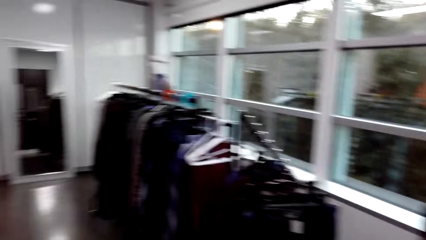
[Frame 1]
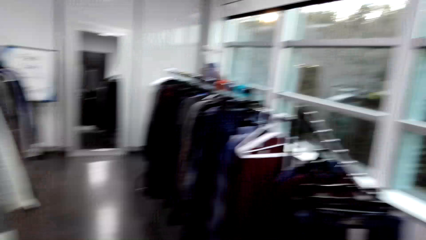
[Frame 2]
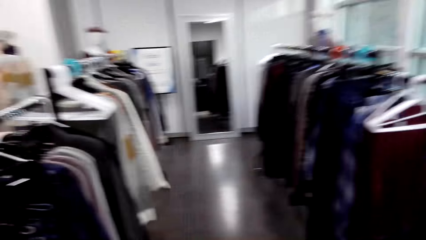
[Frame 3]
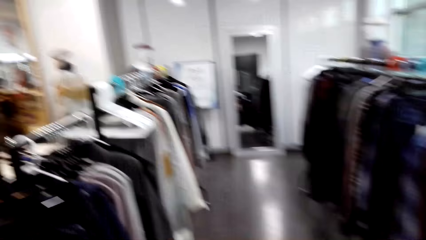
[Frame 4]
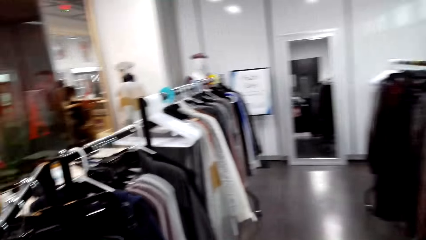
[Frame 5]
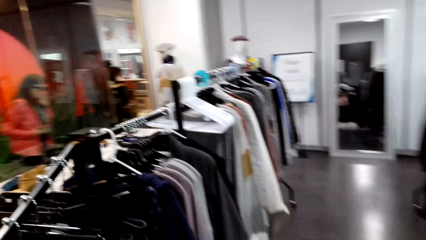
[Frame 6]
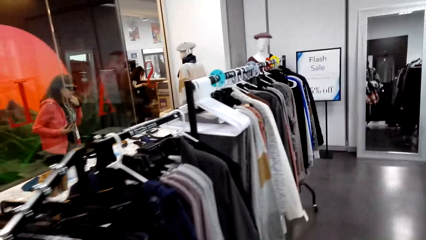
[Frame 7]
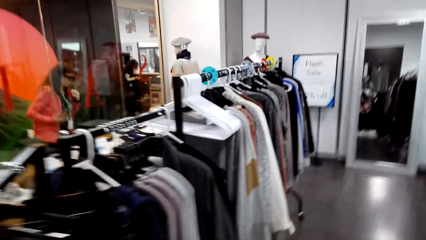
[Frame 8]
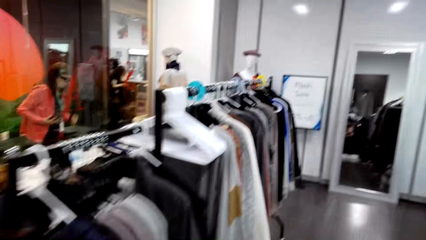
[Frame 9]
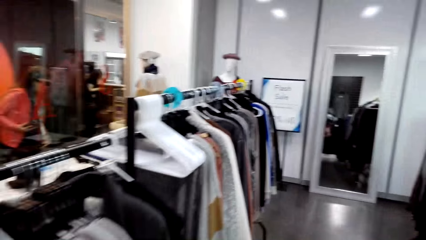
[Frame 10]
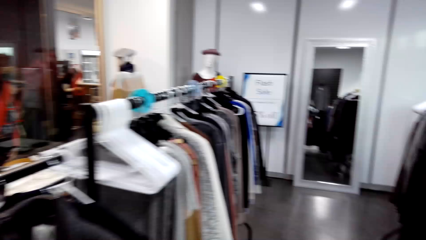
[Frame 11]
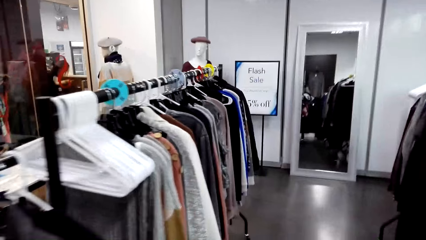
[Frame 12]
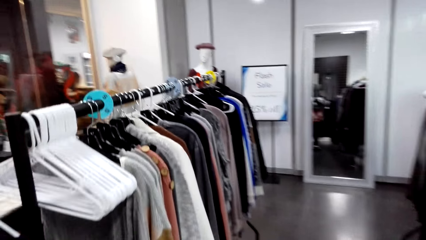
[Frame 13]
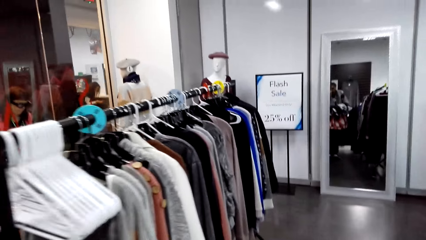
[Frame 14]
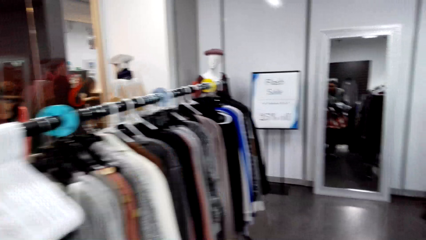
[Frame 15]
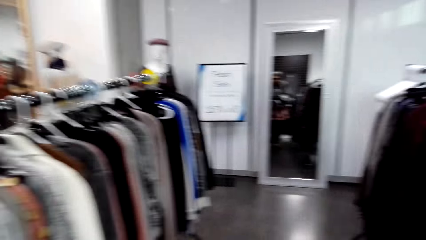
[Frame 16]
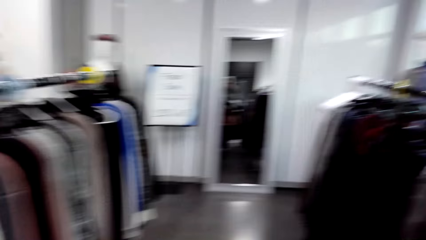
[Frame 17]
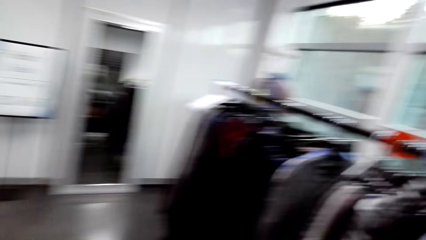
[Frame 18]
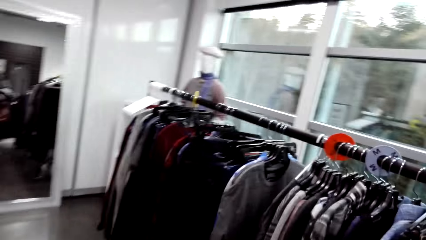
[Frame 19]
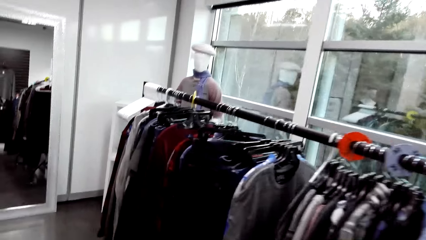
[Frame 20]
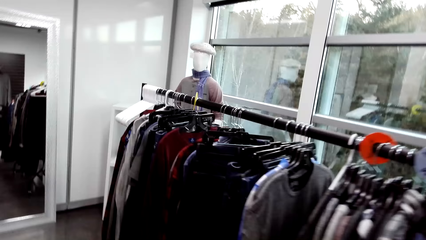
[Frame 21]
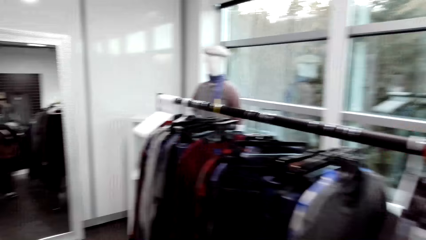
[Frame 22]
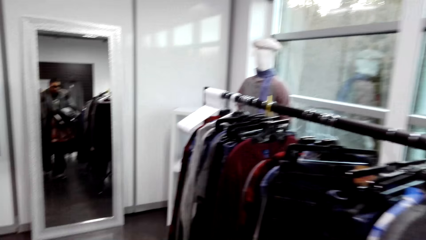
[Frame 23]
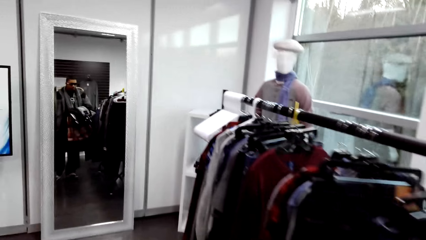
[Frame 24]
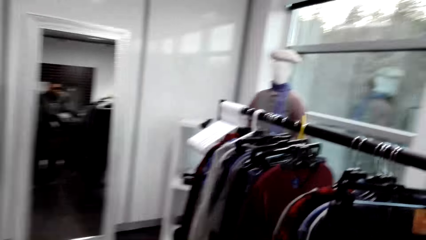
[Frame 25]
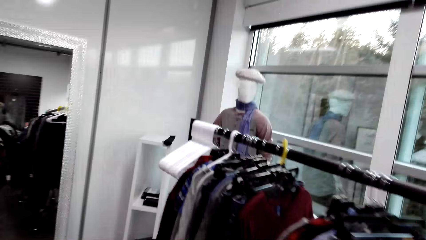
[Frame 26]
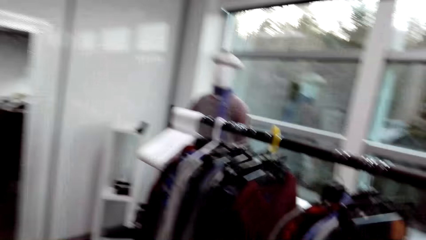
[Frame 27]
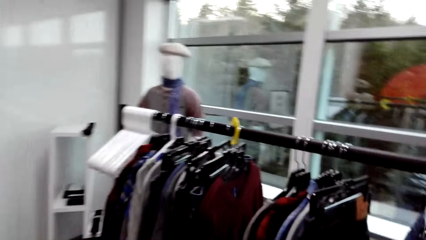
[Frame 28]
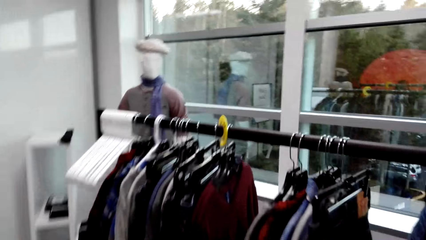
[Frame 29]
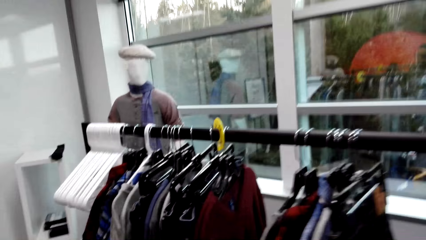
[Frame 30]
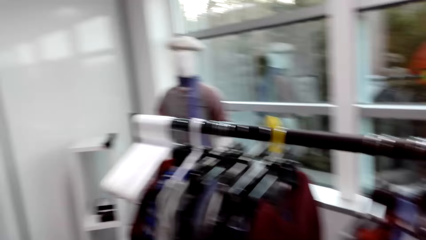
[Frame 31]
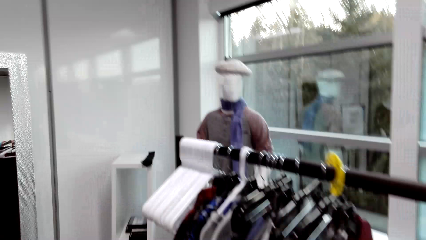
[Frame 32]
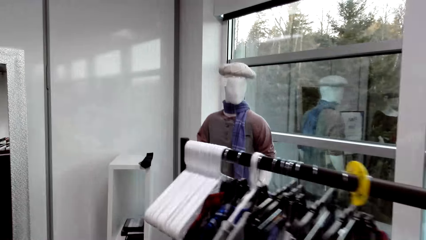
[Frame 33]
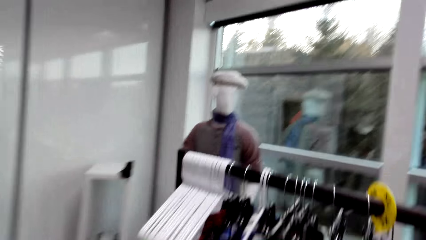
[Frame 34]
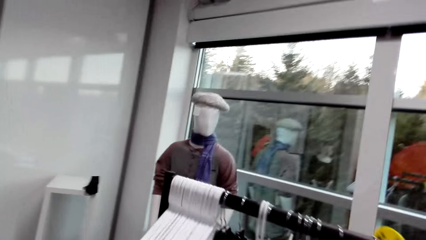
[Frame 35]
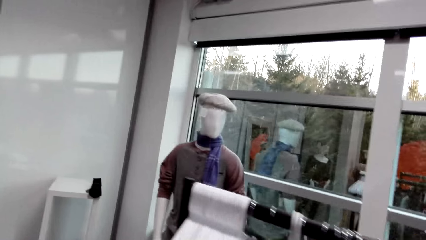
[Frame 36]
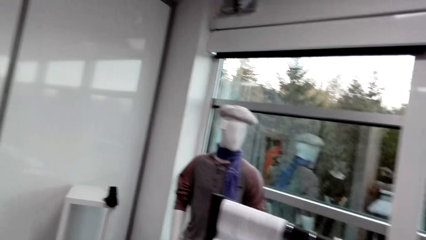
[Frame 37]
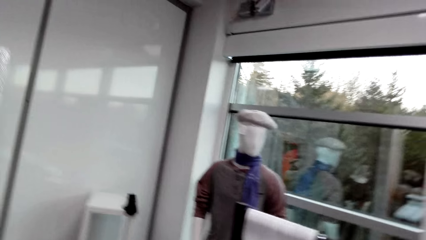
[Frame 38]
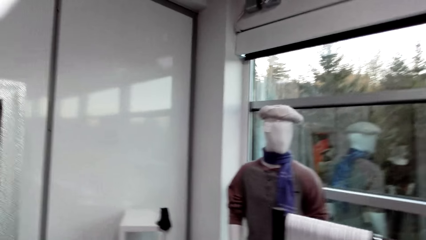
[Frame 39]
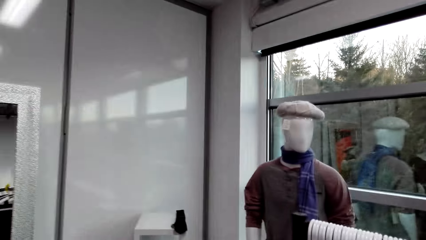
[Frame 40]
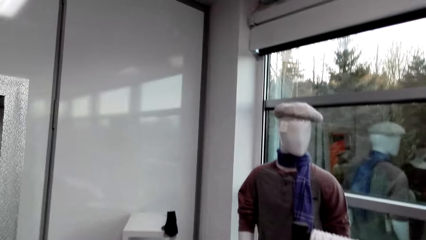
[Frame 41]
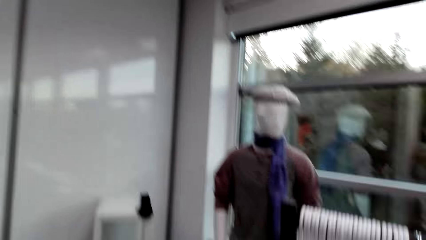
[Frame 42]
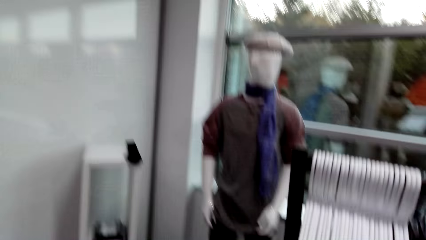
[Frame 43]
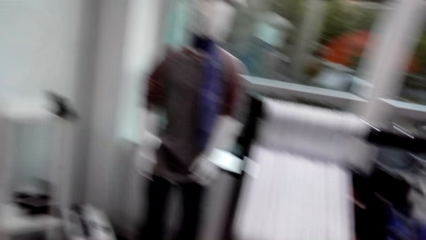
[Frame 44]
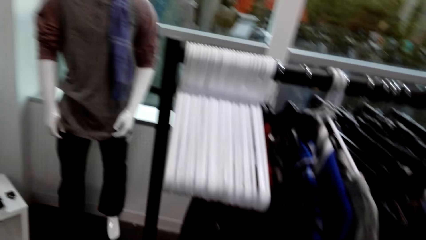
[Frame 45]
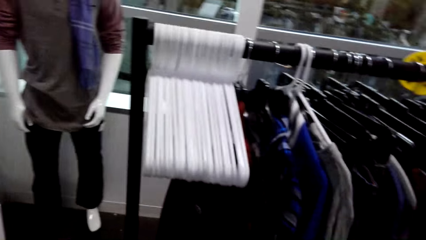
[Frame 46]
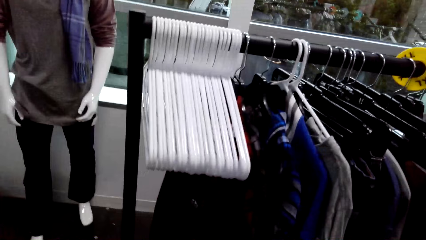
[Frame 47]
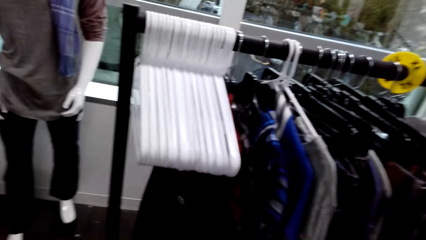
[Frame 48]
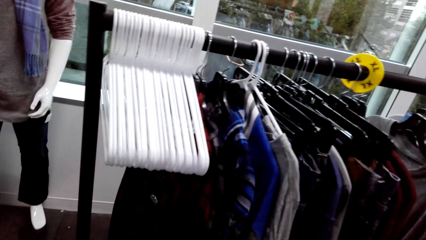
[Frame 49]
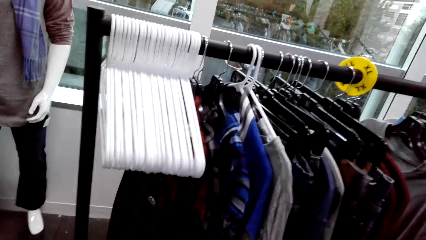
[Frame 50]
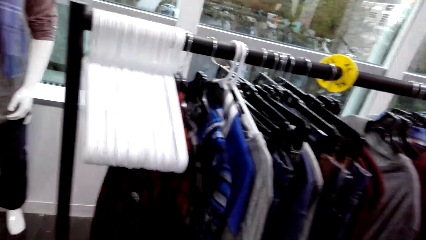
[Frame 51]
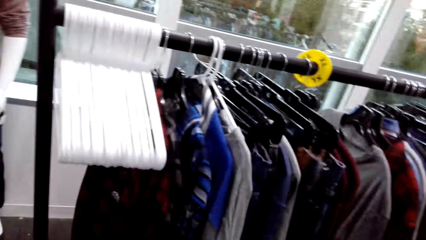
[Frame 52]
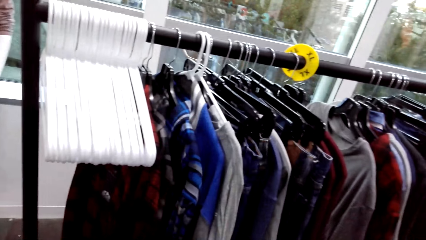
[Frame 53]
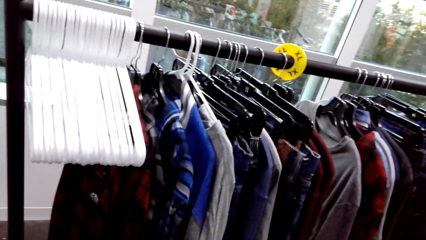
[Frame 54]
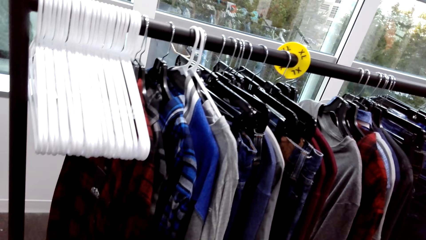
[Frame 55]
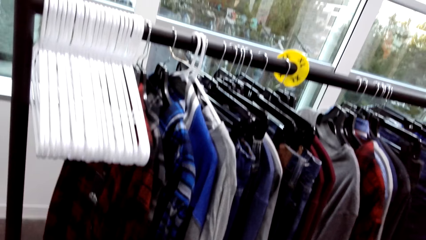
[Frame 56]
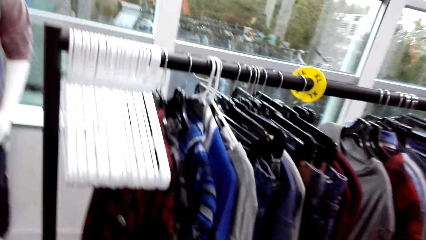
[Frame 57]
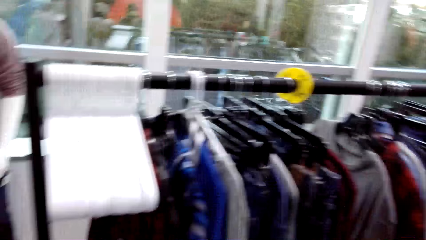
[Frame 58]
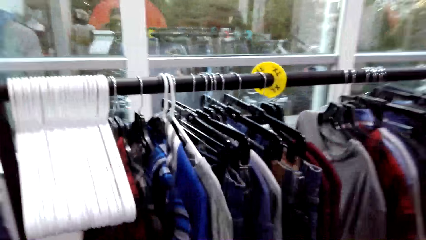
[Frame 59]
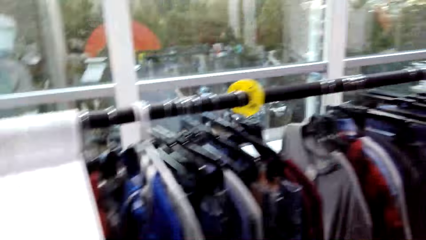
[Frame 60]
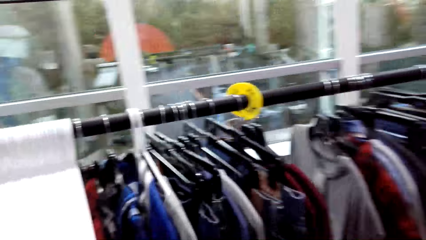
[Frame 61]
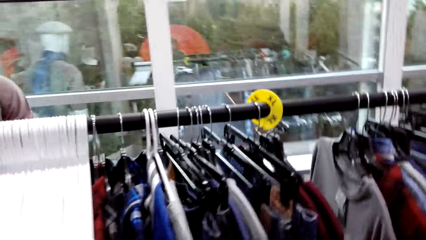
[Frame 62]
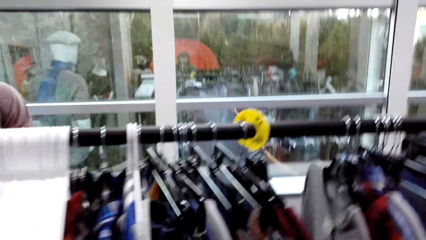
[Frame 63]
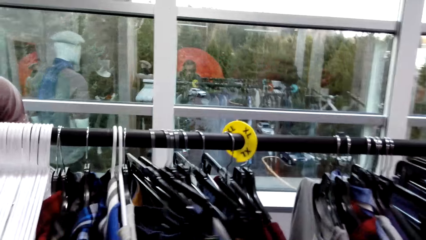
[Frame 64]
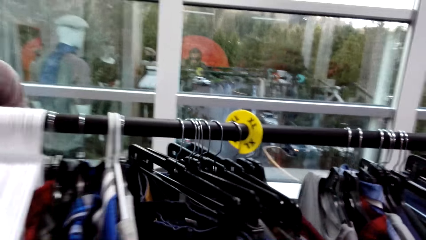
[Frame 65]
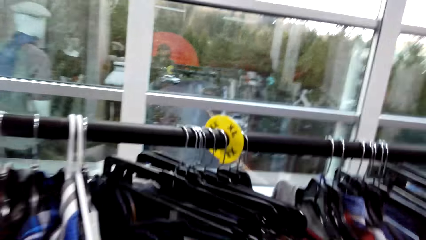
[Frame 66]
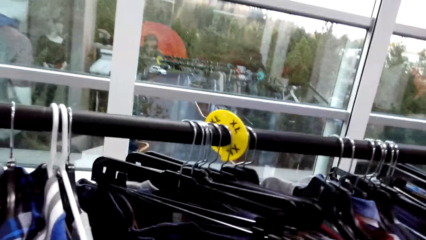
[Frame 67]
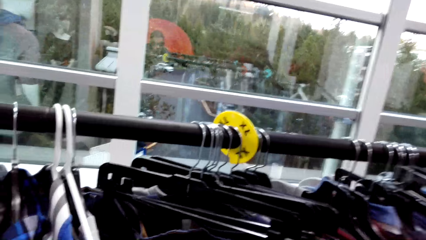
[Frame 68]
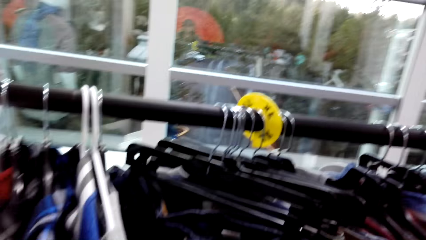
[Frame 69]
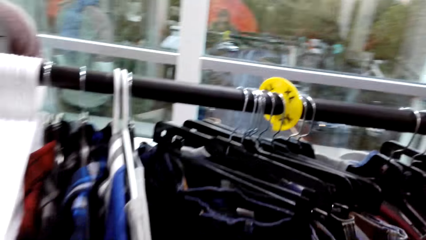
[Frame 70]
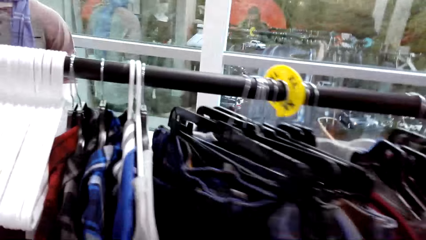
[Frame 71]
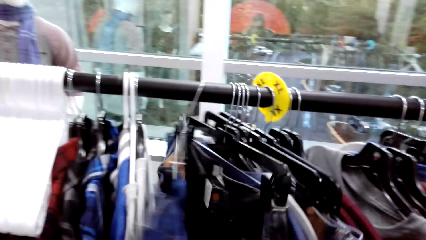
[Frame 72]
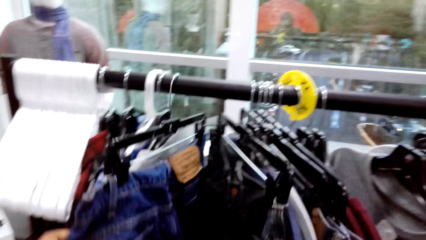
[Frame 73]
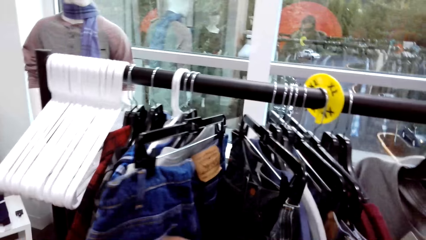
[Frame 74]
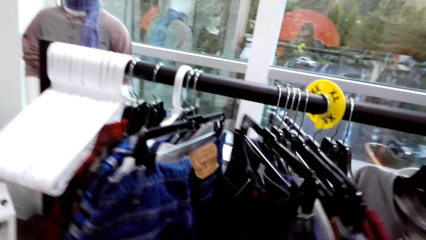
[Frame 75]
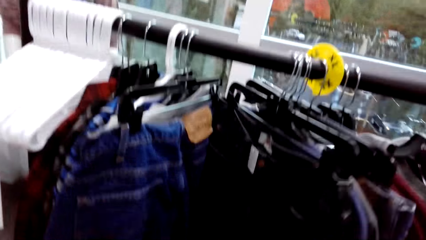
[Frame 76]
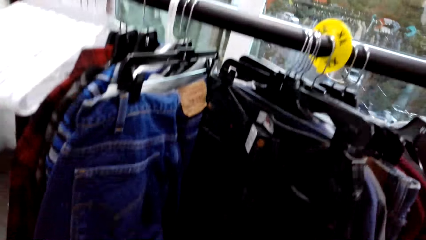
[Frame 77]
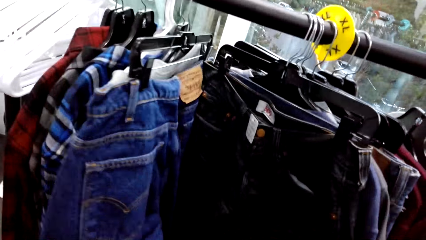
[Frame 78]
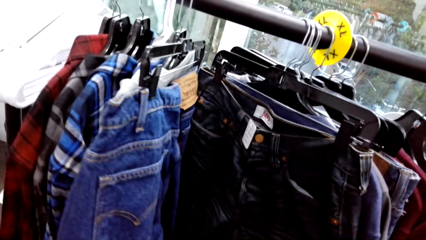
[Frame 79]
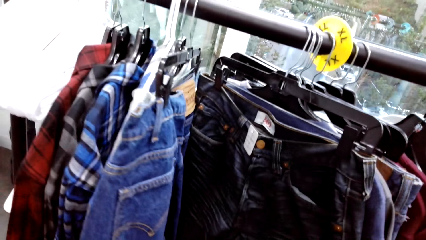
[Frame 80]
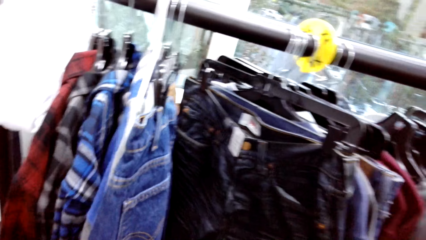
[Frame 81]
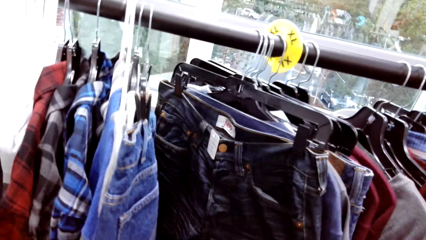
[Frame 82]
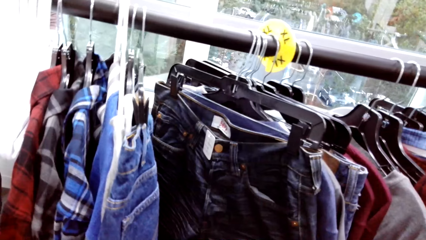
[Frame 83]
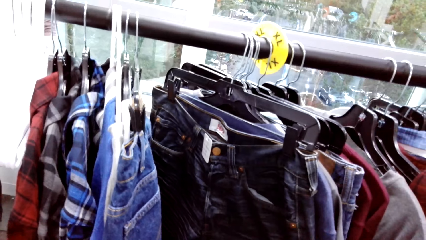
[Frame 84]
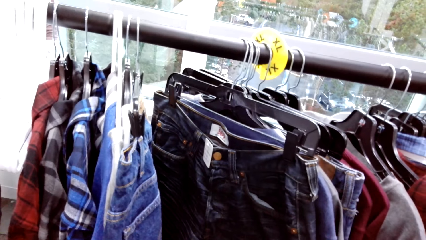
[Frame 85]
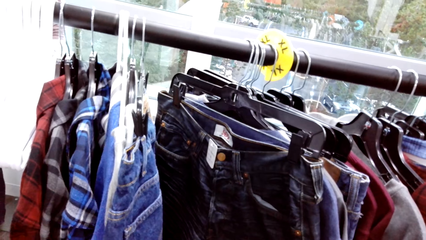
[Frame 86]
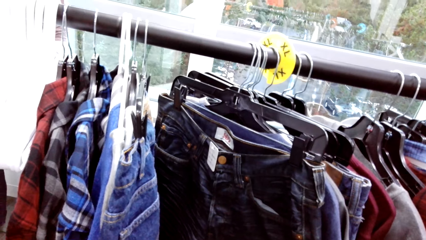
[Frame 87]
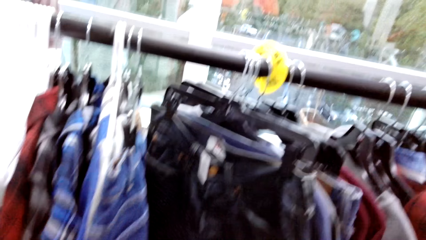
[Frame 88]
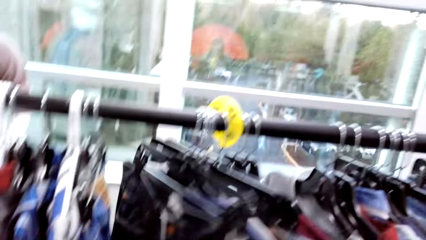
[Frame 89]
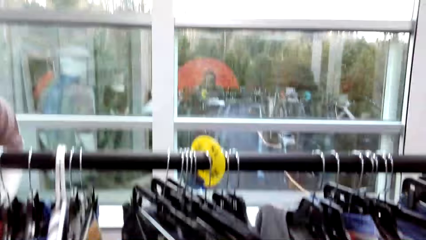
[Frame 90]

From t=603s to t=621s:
The camera wearer walks around. A woman cleans her mouth with her left hand. The camera wearer moves the clothes or hangers on the cloth rack with his hands.
